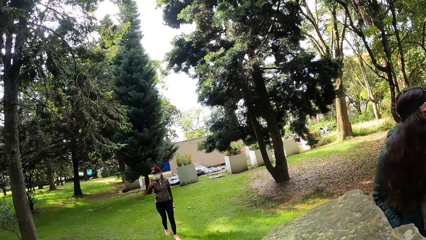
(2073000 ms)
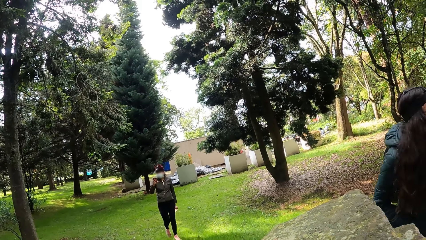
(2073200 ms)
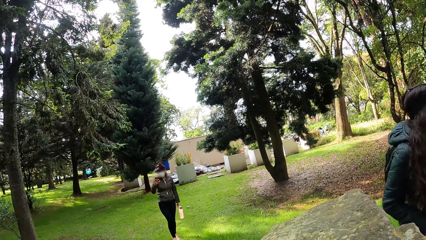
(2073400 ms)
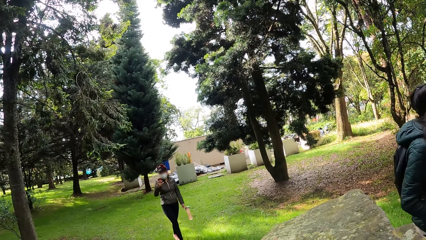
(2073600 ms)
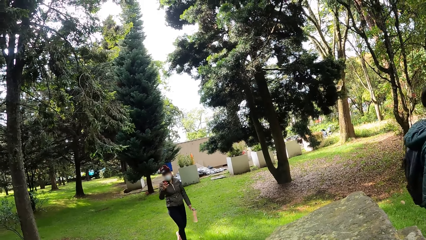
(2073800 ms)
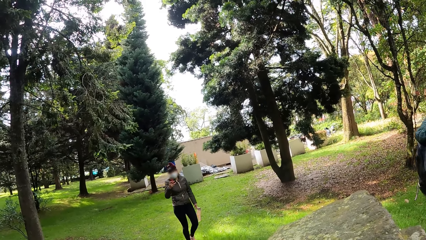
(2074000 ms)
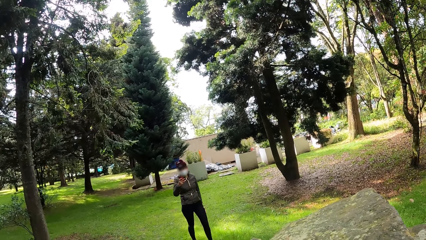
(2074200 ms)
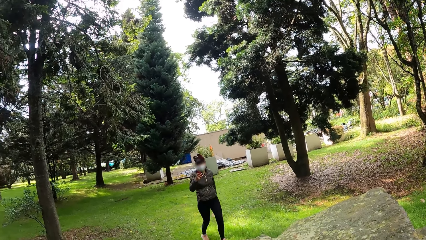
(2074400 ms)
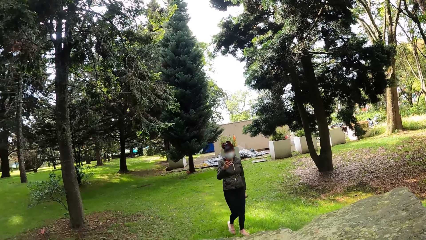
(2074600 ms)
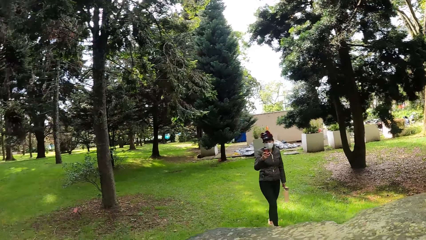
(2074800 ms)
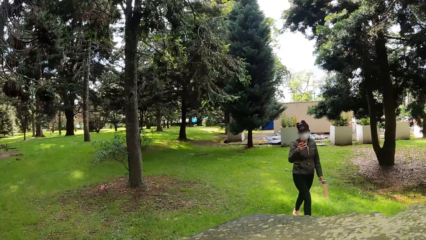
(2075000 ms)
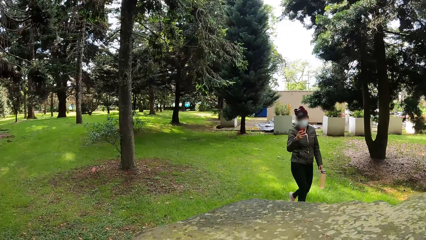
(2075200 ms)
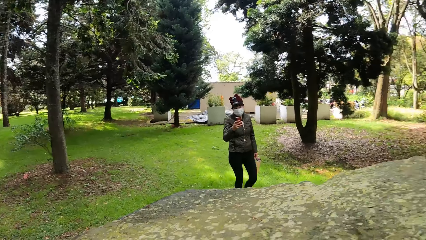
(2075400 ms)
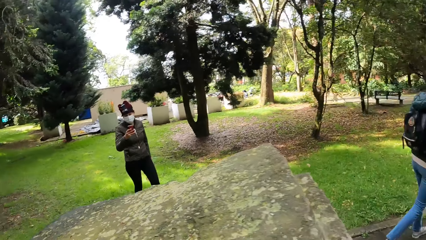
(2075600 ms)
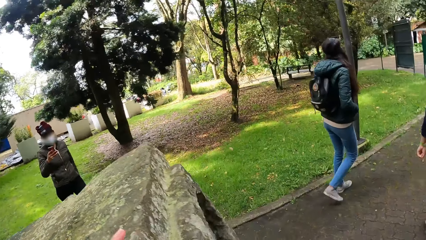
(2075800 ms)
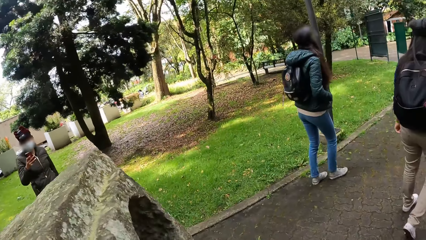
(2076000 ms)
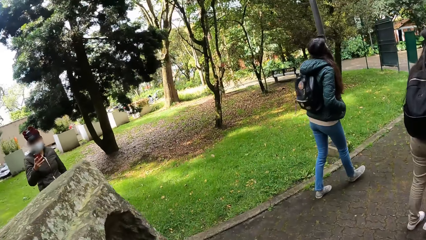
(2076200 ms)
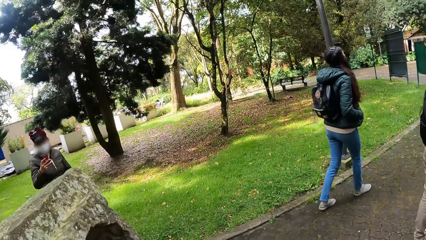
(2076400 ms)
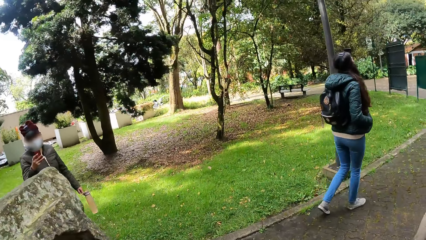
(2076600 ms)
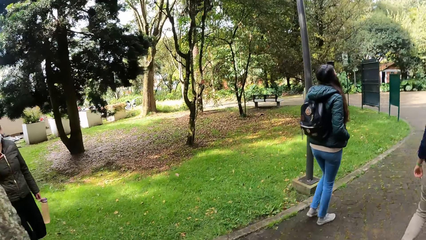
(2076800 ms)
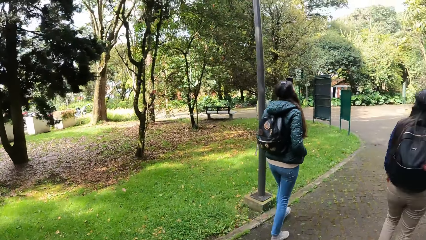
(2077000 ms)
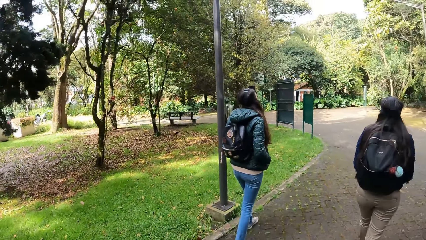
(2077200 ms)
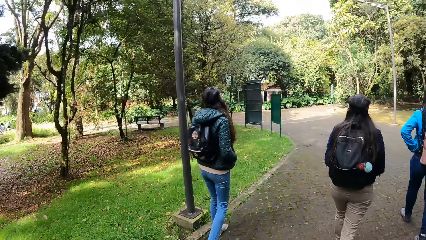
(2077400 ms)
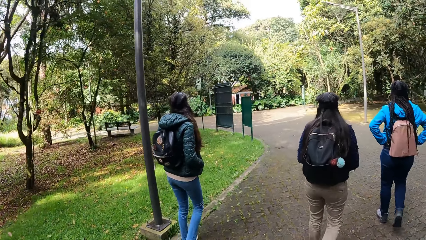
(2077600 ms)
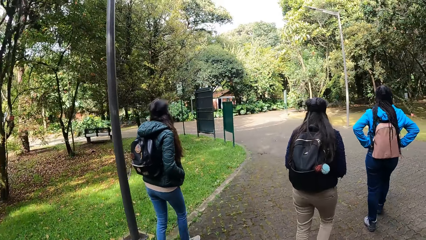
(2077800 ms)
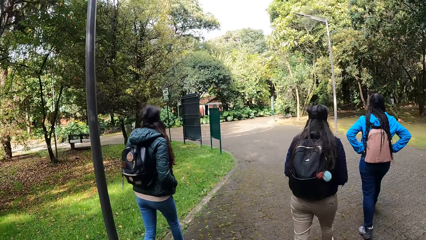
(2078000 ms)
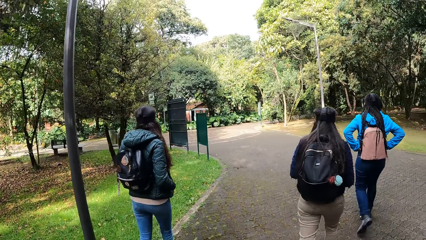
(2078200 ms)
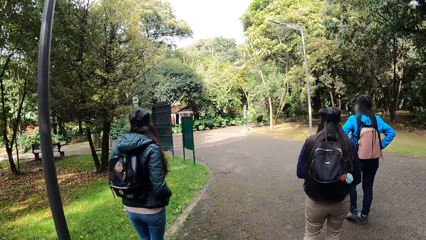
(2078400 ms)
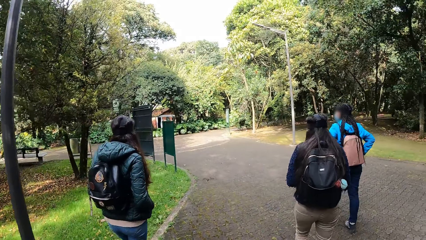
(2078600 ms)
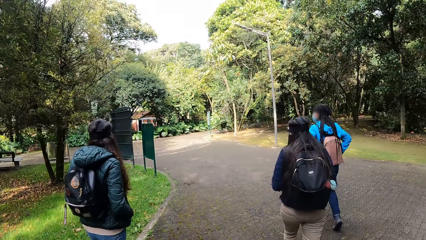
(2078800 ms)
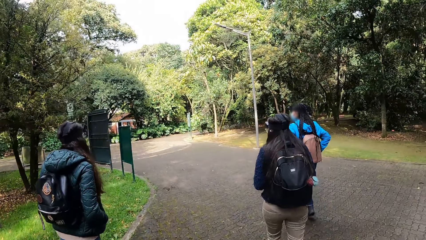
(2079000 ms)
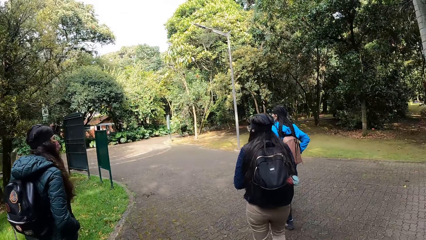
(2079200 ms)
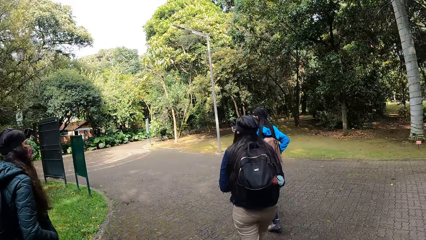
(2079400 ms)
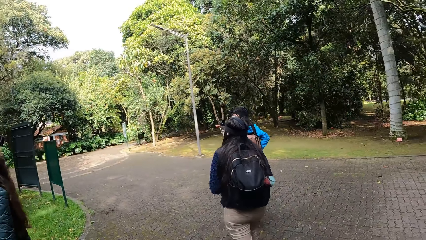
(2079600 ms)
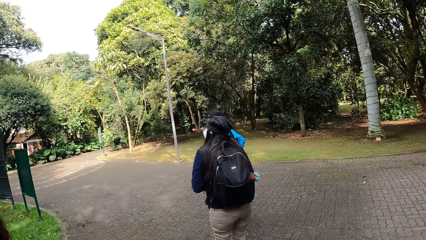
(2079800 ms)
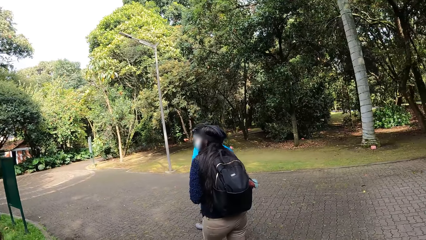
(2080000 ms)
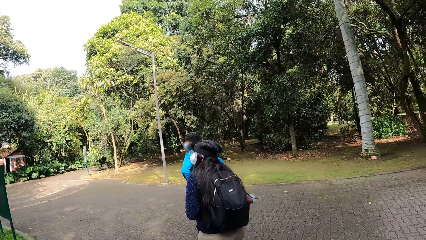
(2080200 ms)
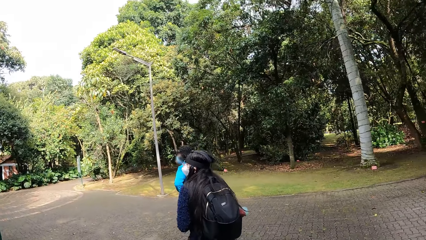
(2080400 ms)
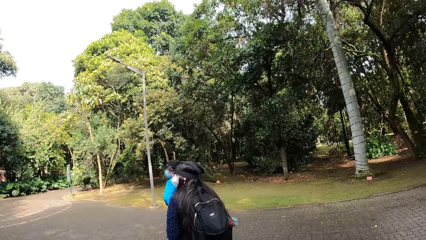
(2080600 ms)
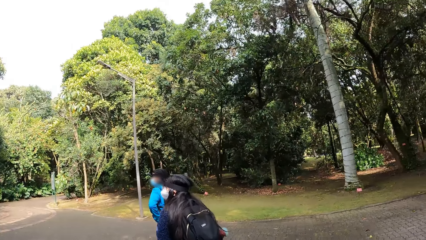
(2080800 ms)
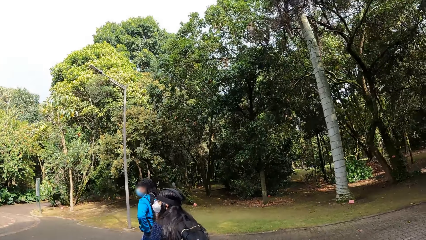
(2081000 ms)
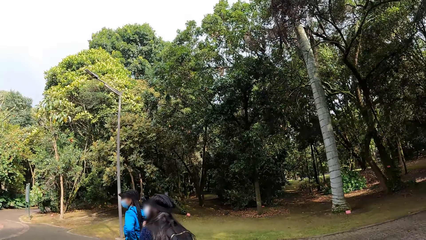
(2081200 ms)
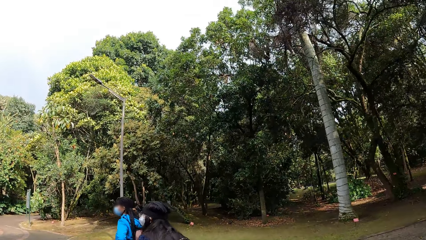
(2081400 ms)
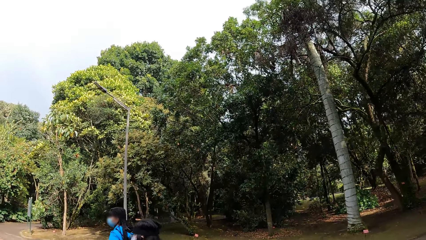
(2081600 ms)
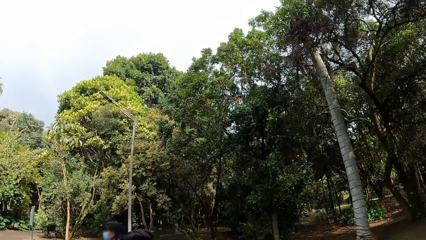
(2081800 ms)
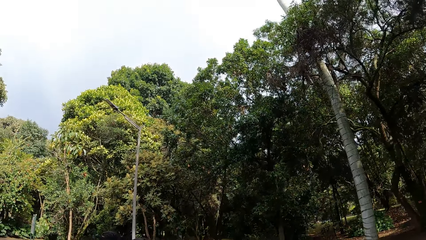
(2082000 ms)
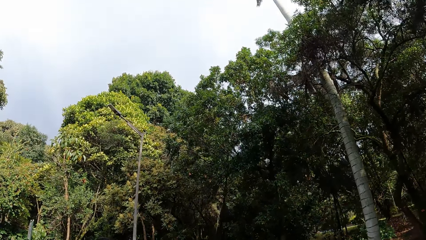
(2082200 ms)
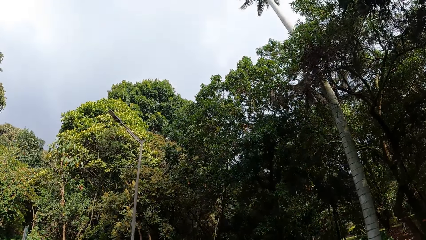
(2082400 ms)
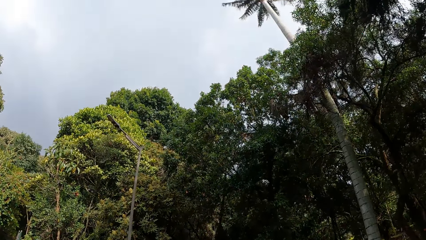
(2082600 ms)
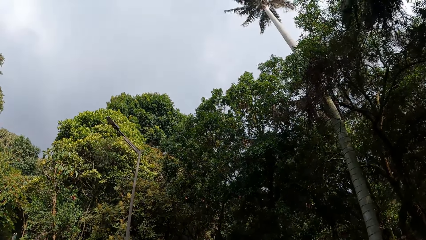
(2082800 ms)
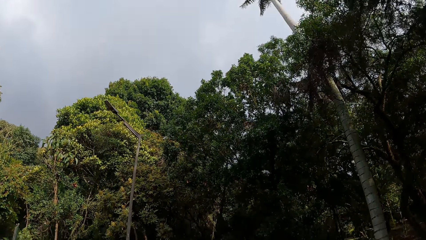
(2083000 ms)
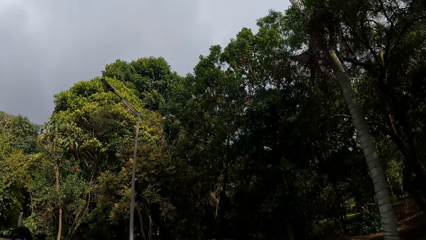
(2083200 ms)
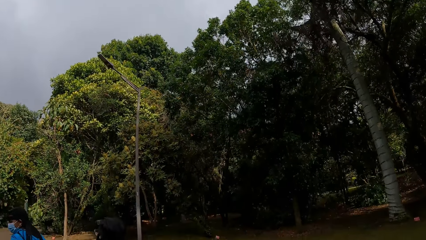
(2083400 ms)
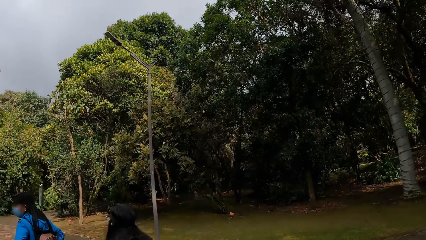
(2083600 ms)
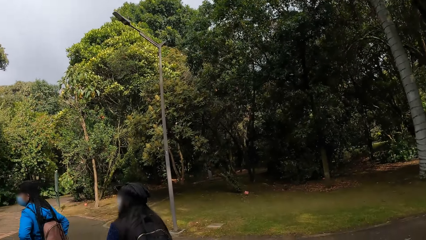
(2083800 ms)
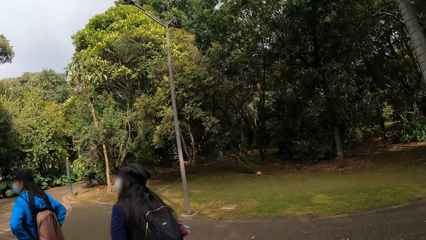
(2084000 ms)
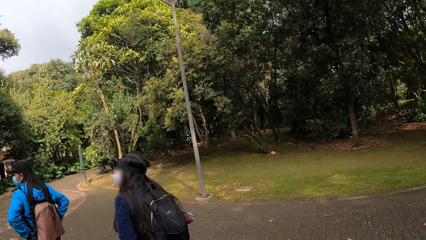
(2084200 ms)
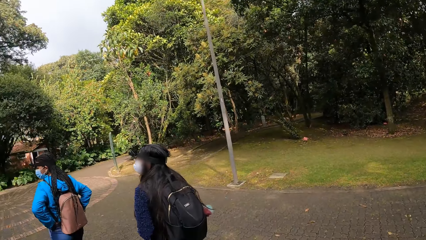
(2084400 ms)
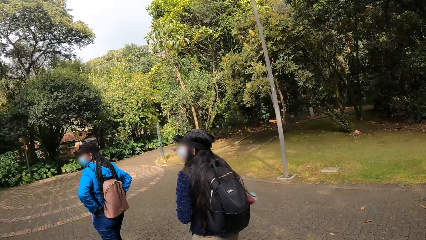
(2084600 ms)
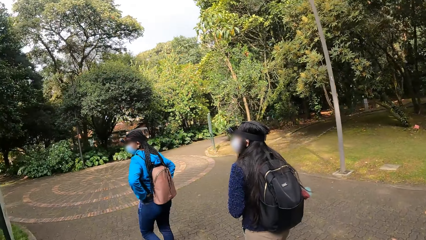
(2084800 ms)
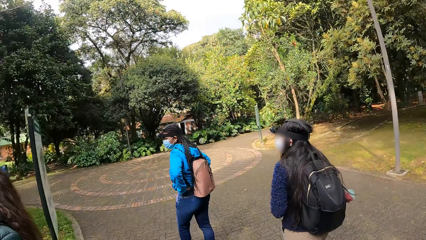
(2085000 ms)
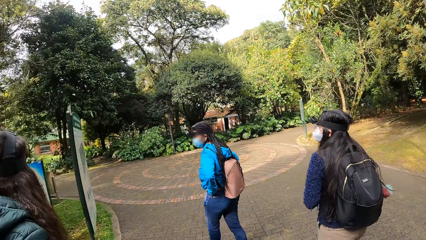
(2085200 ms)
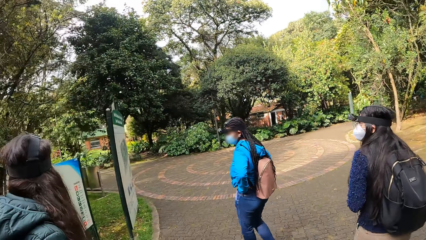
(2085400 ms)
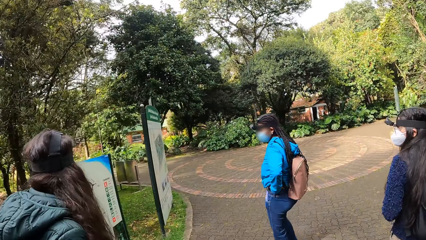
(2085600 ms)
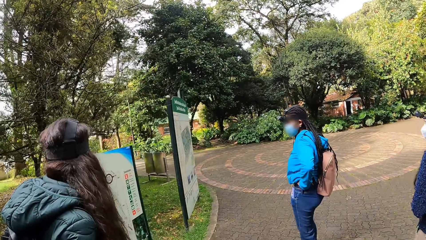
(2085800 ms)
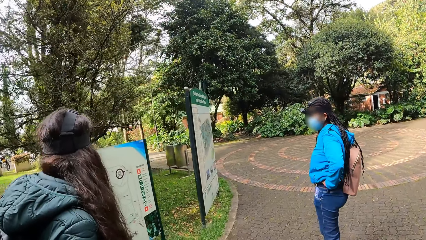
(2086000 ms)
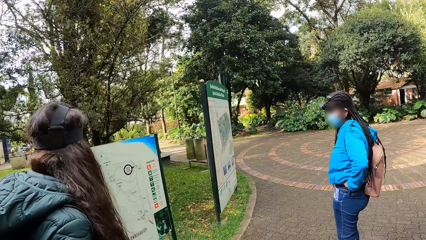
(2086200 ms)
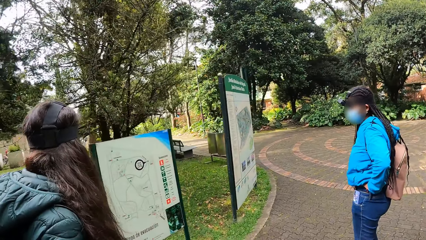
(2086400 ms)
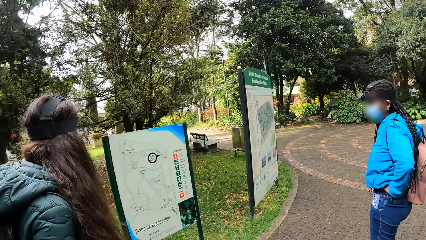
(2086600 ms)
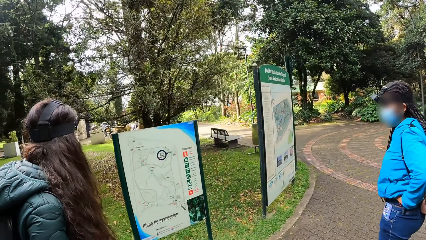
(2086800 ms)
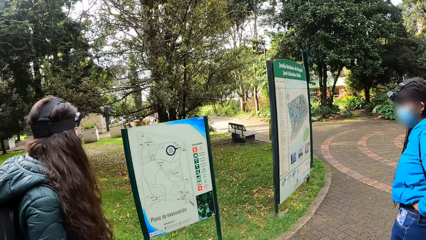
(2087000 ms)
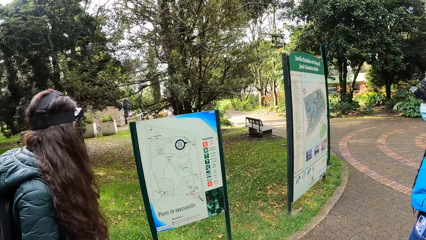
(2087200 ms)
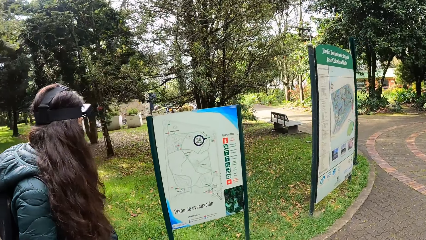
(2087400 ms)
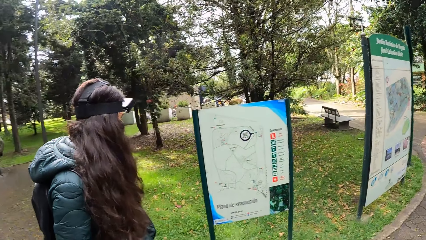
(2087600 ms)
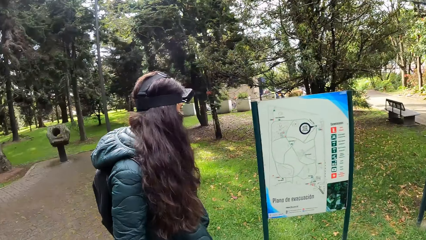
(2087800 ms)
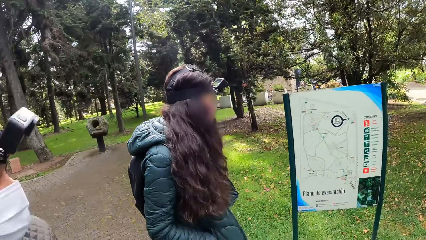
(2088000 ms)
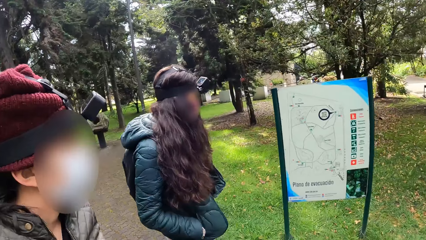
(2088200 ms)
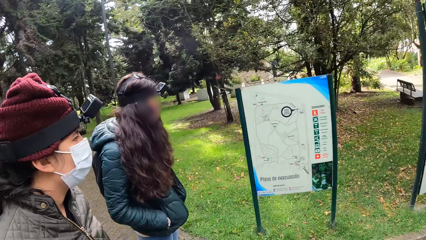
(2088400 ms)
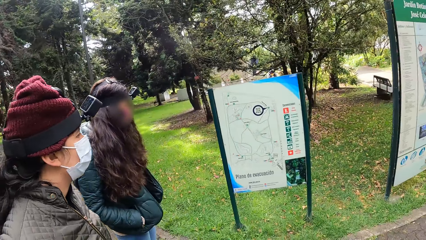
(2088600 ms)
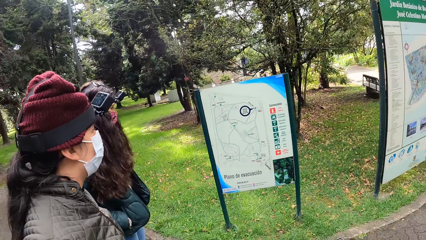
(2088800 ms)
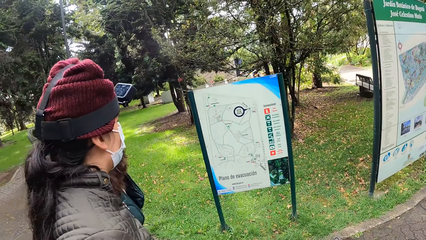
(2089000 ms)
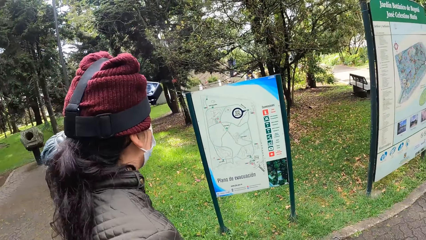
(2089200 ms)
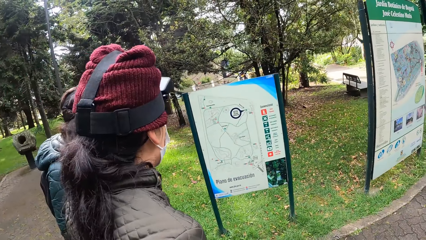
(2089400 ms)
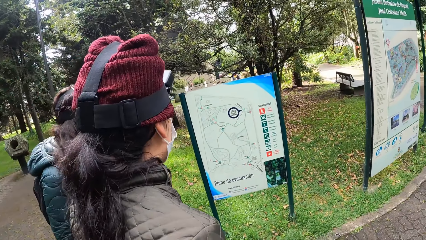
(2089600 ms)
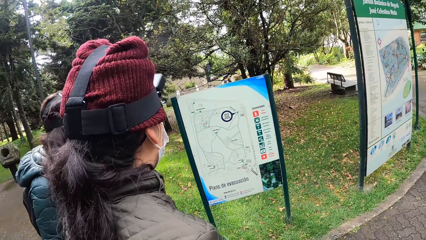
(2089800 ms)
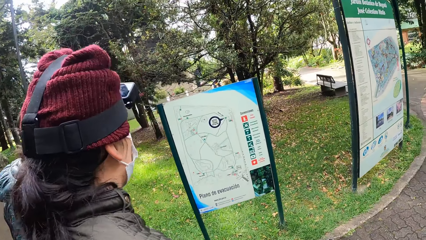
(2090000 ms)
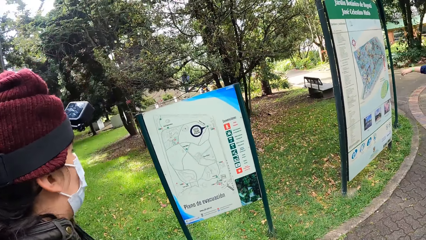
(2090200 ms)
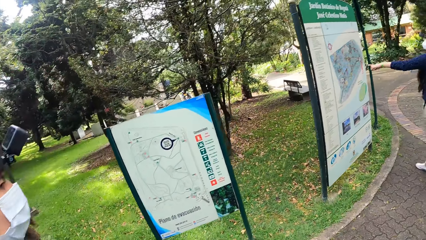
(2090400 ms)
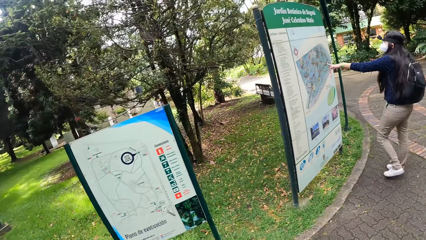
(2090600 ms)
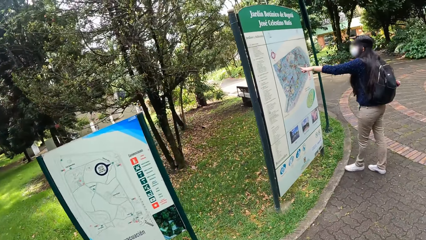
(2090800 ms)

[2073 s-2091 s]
A person holds the phone. The camera wearer looks on the trees. They look at the sign post.
